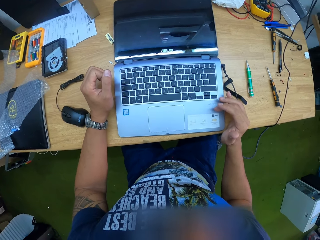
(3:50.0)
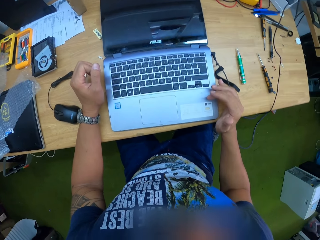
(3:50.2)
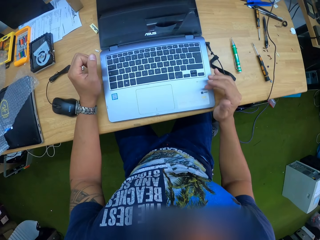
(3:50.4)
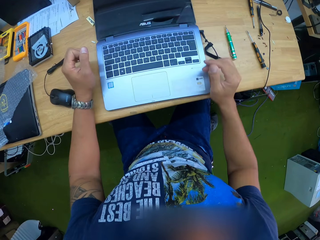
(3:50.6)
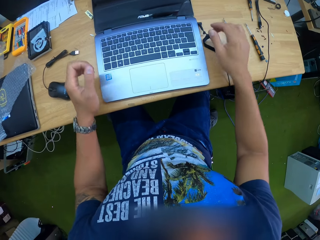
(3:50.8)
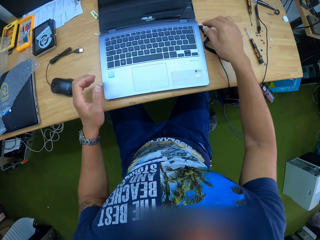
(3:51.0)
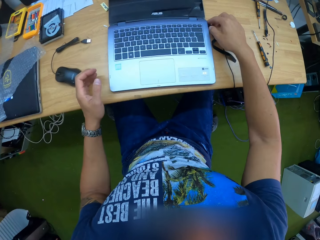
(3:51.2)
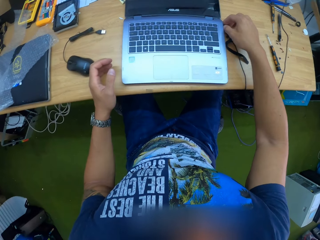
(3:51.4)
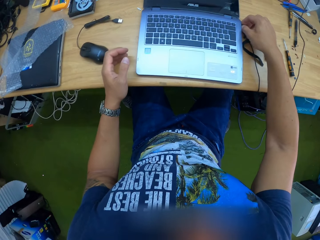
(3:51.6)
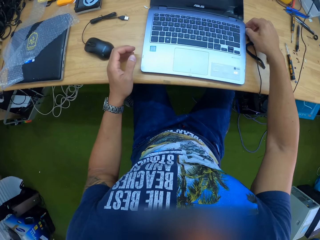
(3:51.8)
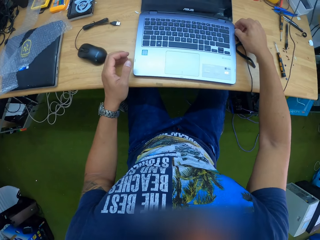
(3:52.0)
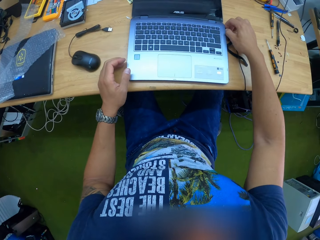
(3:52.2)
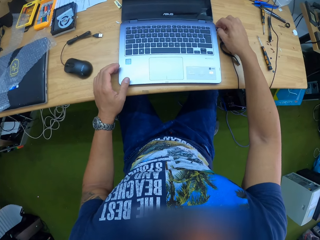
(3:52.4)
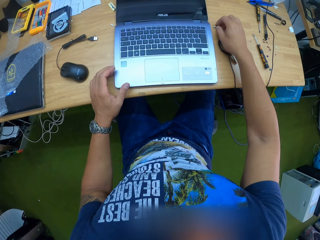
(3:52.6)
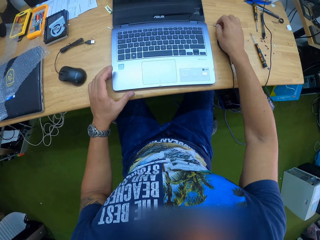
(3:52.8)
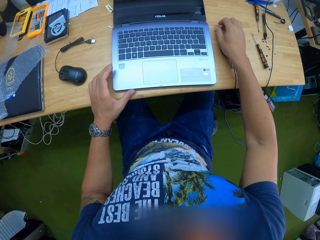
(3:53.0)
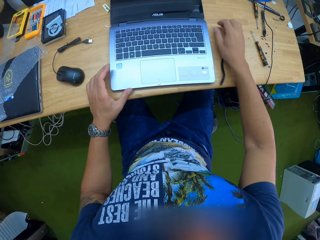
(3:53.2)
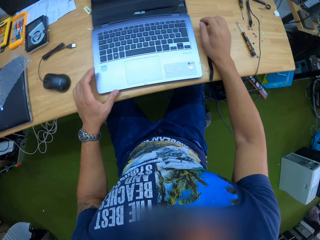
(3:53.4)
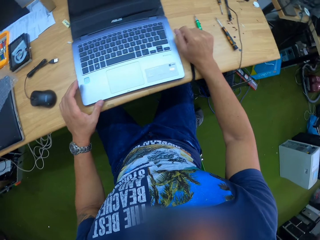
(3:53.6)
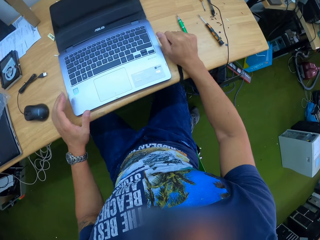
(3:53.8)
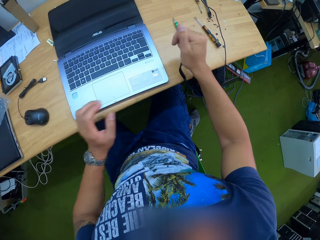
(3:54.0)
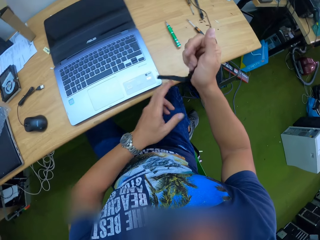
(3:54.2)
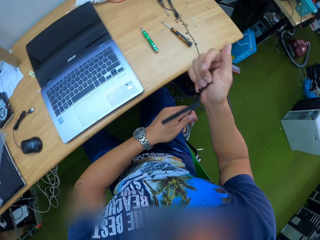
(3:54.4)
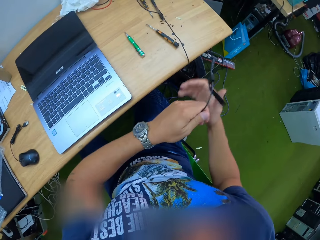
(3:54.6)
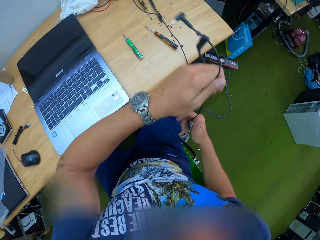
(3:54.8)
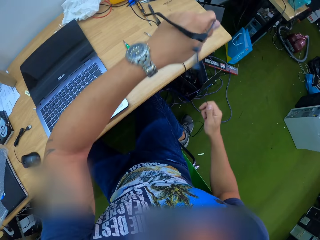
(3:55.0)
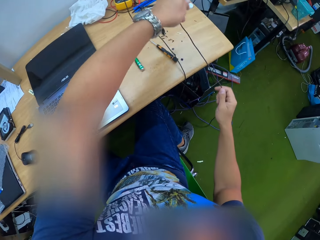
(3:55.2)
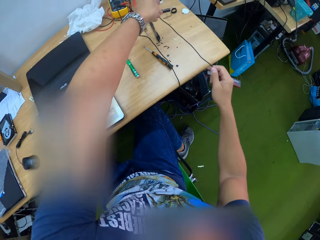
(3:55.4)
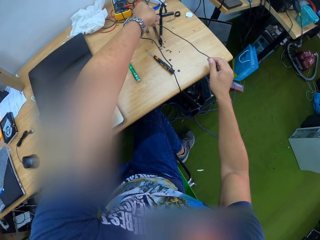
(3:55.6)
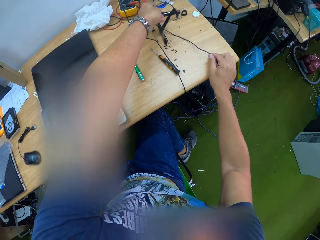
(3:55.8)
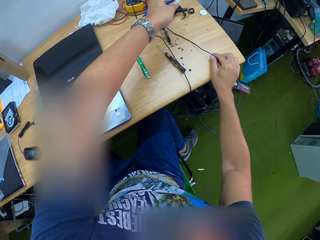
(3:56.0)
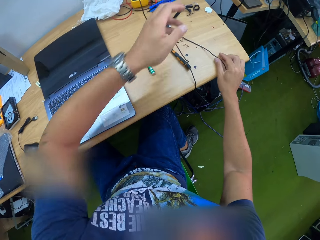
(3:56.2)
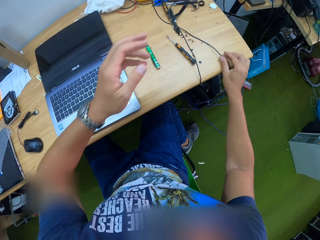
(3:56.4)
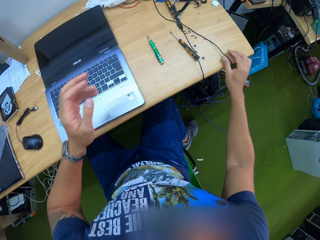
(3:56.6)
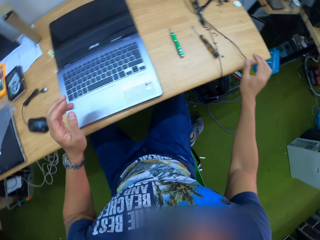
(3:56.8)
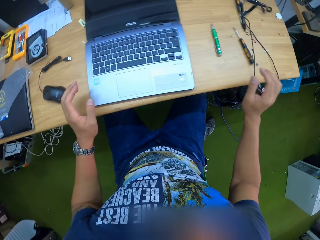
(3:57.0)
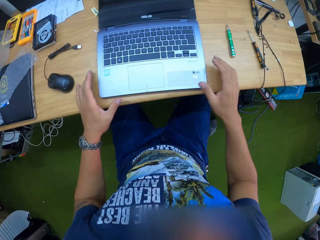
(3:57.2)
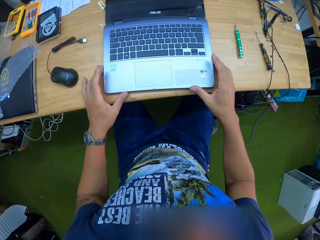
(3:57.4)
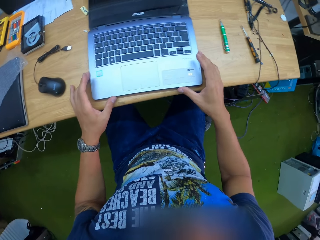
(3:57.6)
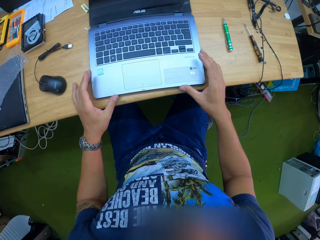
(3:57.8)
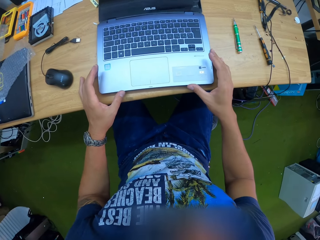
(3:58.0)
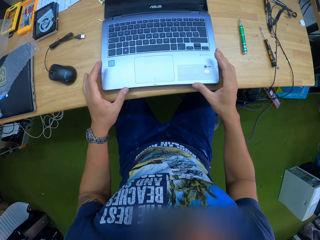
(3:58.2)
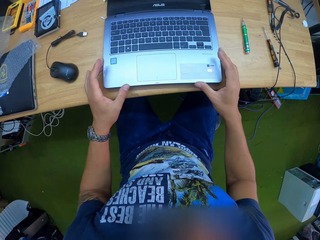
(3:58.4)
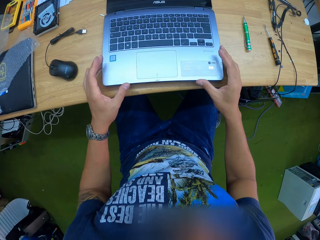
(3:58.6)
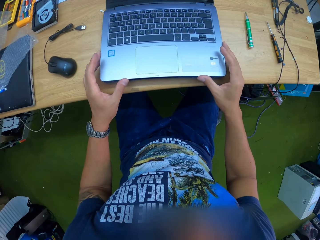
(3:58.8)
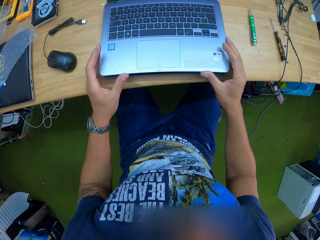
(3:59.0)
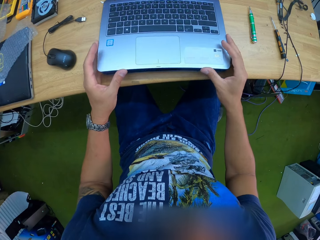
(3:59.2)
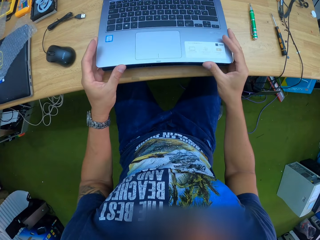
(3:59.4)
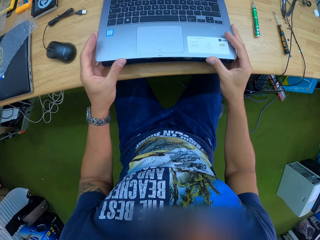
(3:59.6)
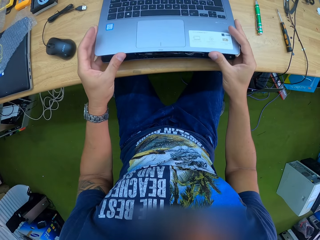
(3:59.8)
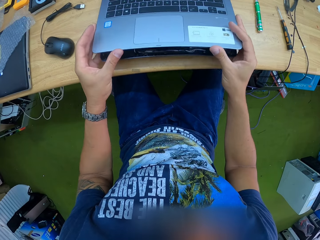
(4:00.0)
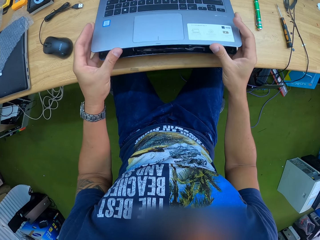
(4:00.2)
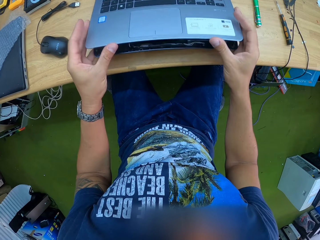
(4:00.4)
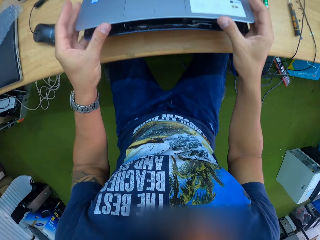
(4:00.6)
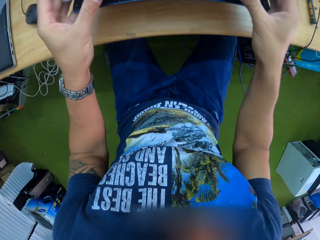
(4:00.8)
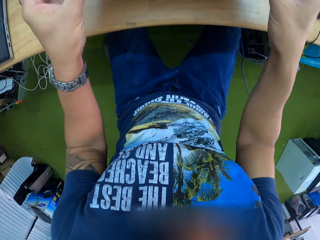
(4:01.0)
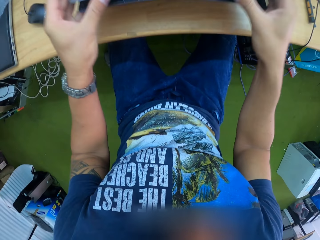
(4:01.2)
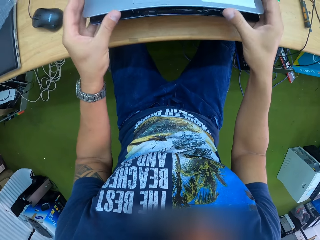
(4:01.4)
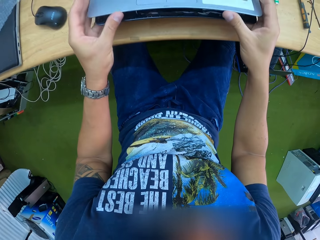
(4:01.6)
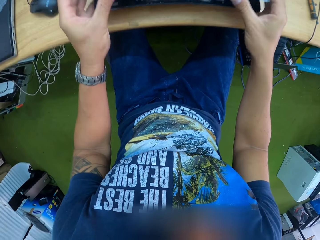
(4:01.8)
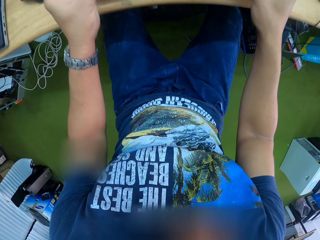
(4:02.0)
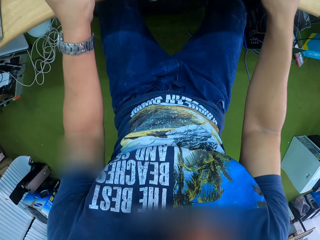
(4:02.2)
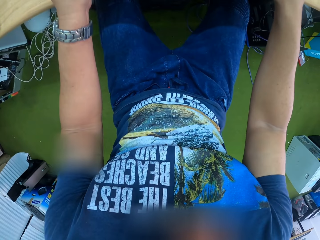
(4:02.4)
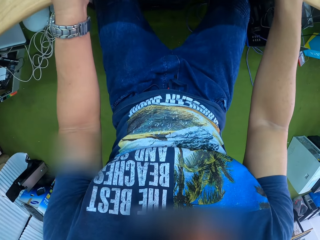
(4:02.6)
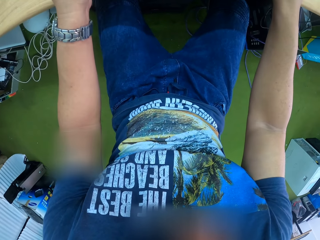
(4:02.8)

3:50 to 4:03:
The camera wearer removes the charger from the laptop with his right hand. He holds the charger with both hands. He places the charger on the table with both hands. He opens the laptop's back casing with both hands.

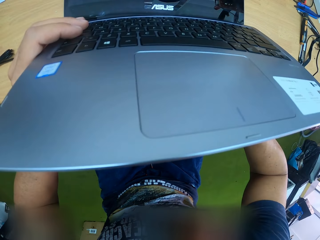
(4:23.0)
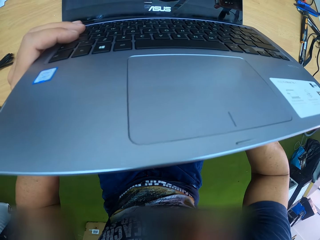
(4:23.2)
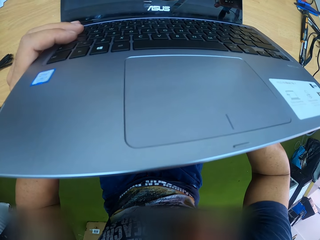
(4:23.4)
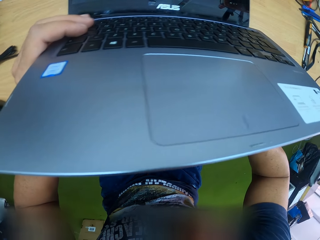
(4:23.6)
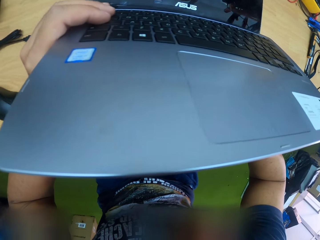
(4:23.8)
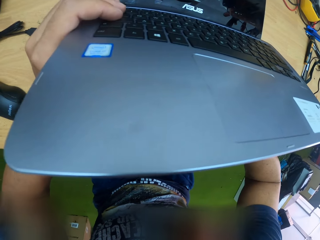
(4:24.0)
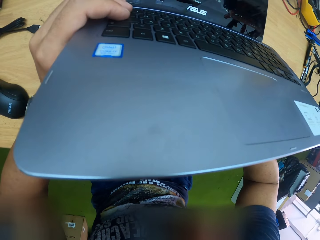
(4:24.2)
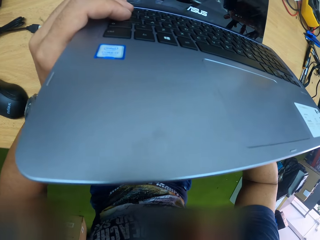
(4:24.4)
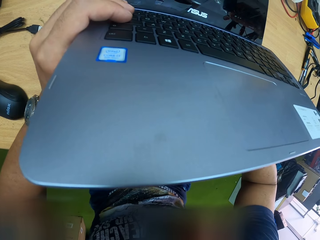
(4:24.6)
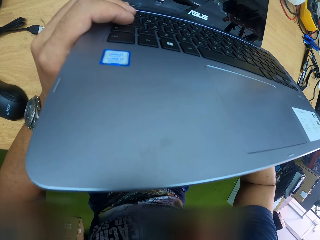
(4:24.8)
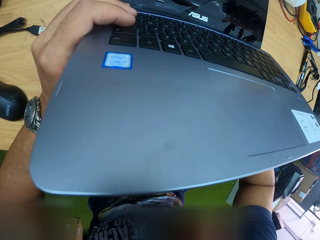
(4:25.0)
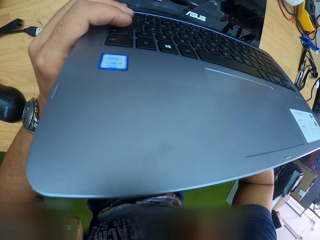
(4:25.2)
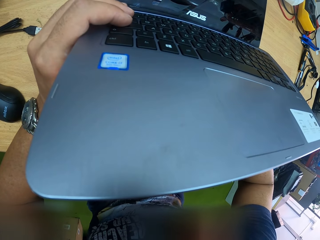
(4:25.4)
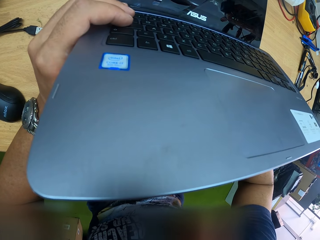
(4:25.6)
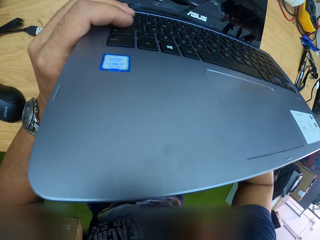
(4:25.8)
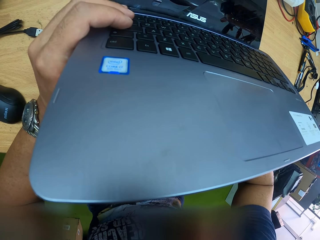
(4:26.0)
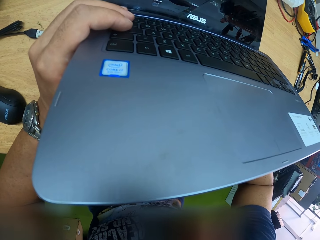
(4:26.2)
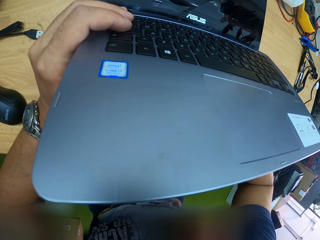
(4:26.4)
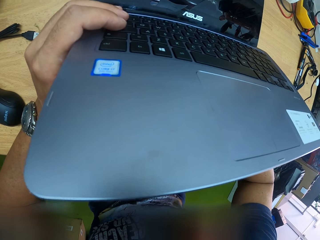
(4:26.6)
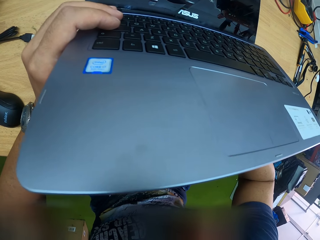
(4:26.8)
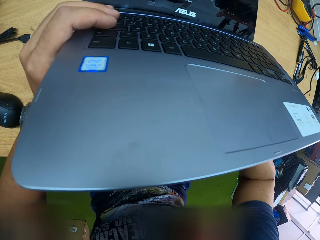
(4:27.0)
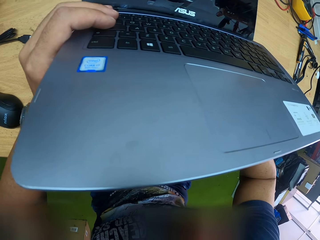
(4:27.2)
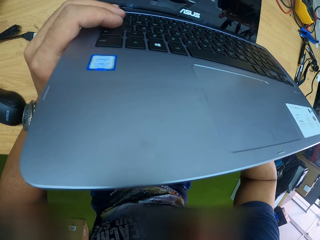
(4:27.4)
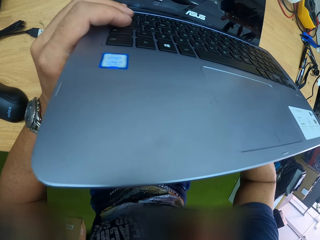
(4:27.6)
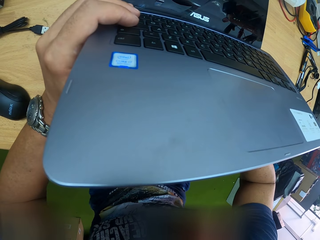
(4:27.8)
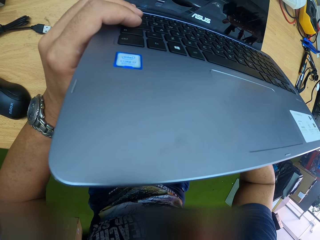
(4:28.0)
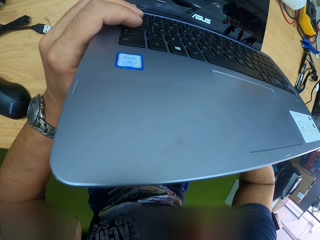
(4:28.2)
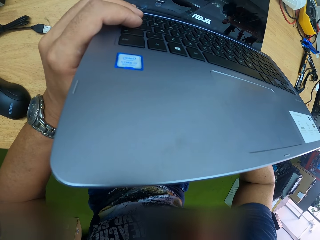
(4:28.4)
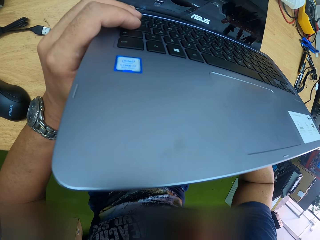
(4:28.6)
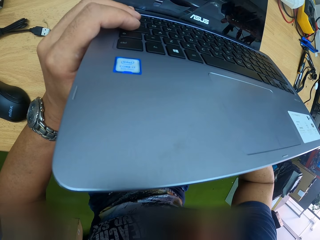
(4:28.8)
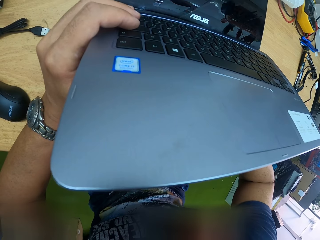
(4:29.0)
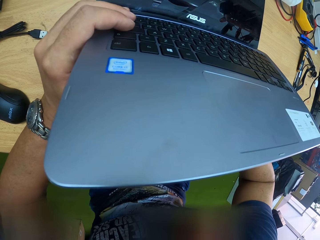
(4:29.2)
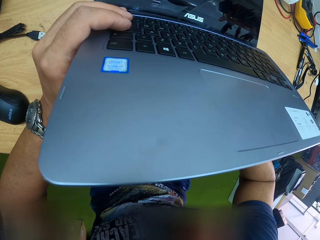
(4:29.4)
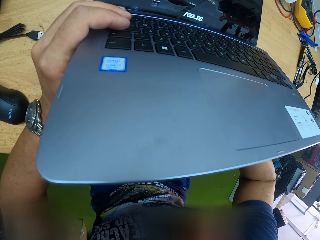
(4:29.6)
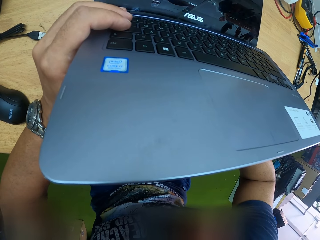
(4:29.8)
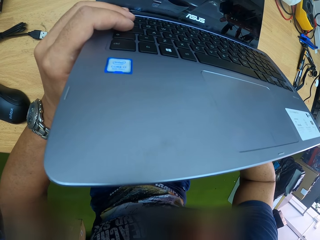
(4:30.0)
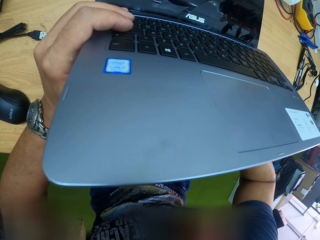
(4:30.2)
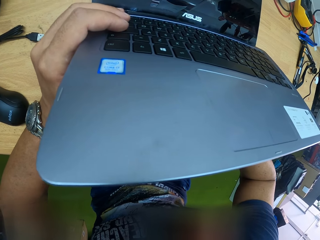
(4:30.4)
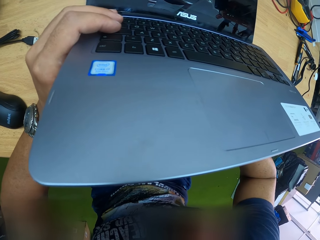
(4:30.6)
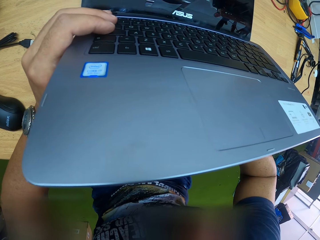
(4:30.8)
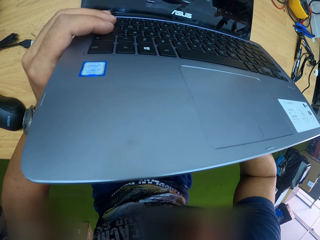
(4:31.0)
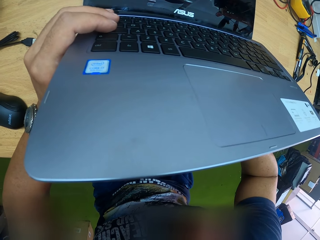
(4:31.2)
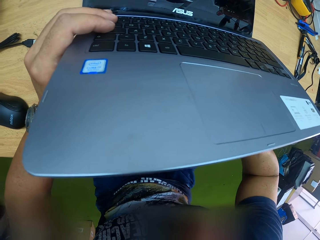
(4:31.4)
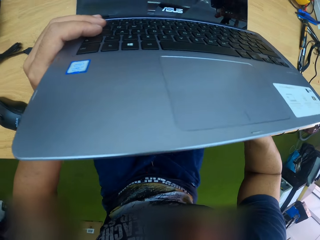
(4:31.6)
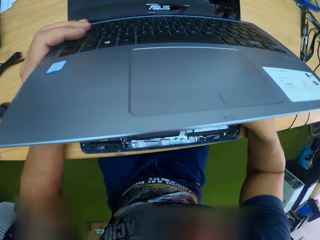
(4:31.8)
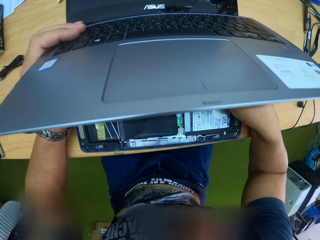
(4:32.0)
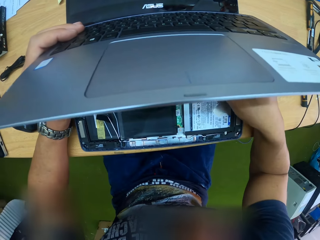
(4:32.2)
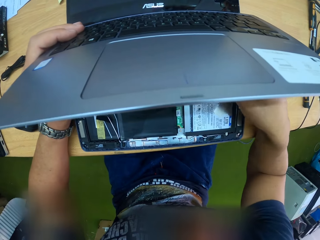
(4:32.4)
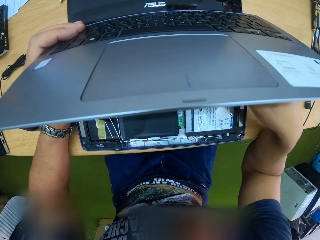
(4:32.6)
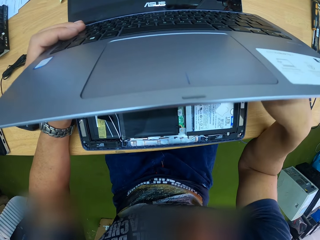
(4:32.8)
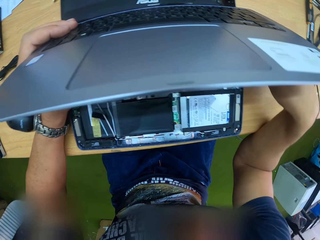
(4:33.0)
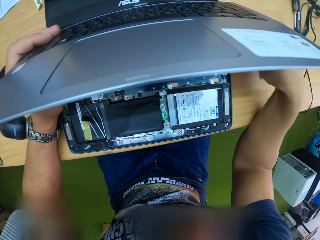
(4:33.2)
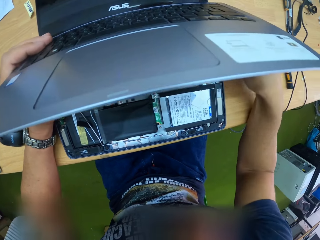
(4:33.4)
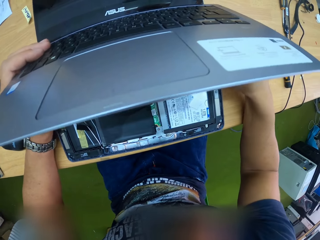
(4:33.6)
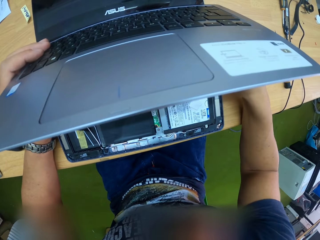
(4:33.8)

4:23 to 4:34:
The camera wearer looks at the laptop.
